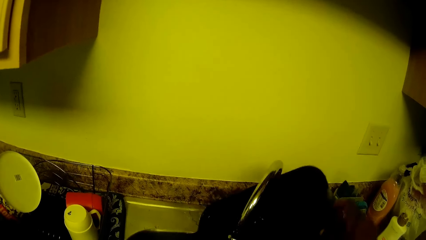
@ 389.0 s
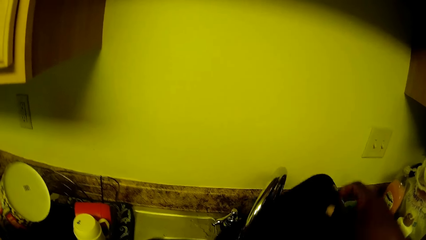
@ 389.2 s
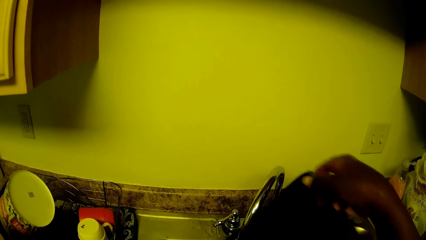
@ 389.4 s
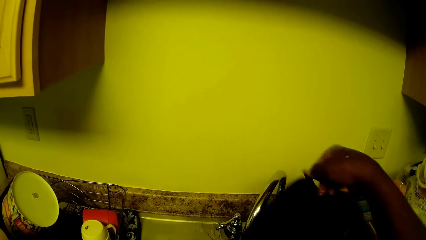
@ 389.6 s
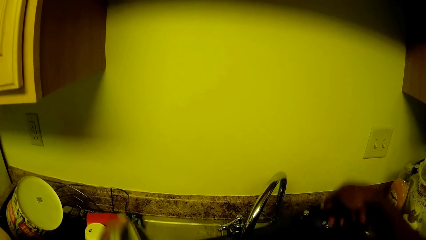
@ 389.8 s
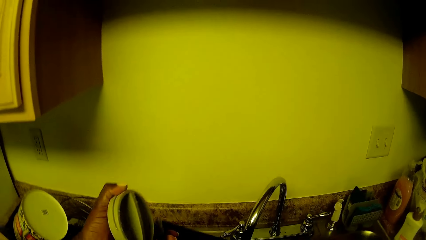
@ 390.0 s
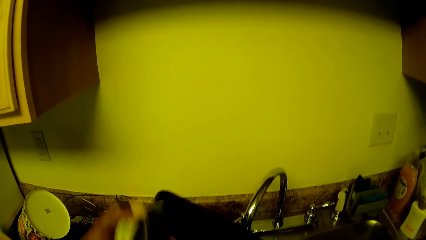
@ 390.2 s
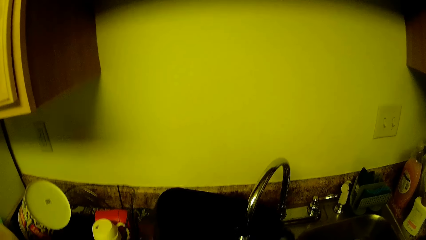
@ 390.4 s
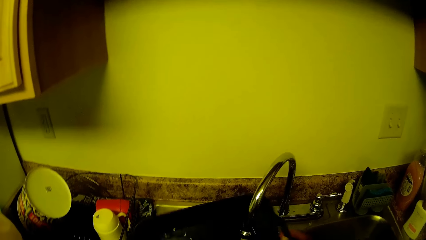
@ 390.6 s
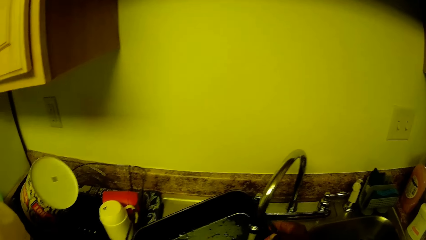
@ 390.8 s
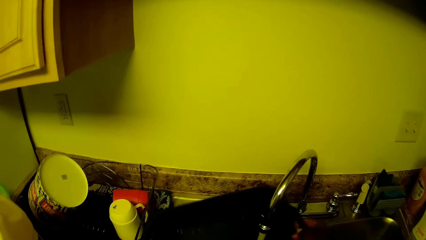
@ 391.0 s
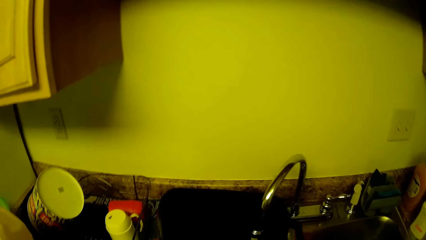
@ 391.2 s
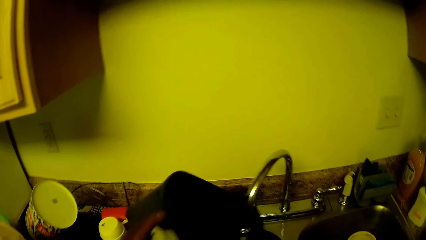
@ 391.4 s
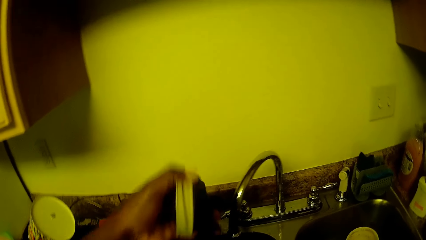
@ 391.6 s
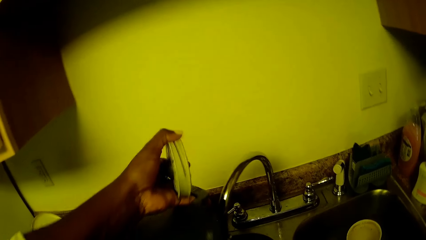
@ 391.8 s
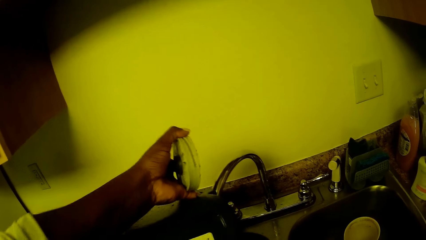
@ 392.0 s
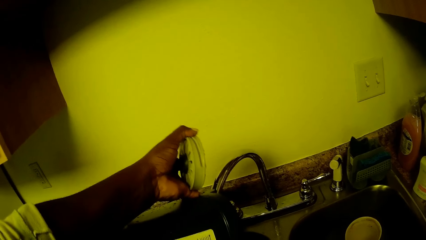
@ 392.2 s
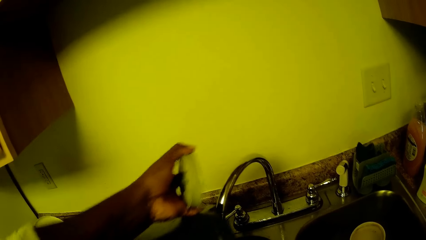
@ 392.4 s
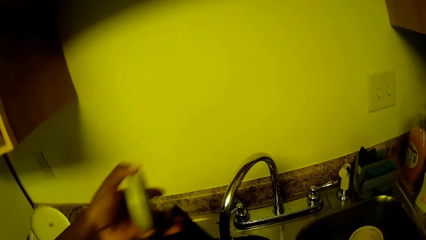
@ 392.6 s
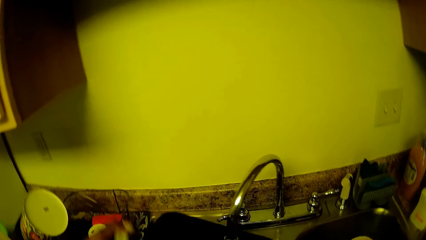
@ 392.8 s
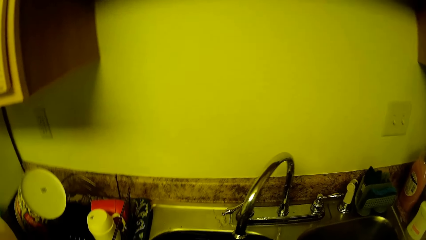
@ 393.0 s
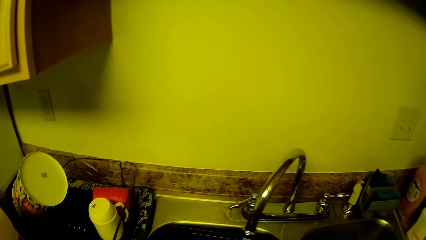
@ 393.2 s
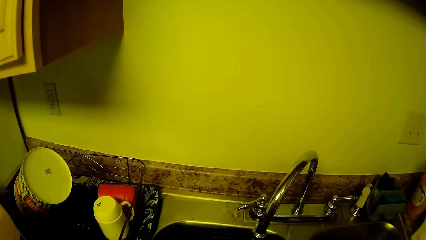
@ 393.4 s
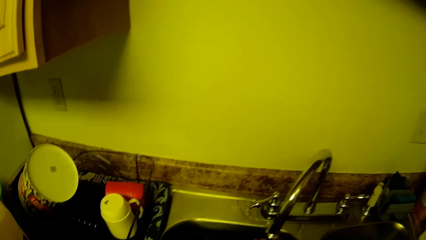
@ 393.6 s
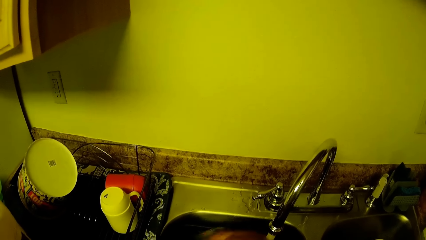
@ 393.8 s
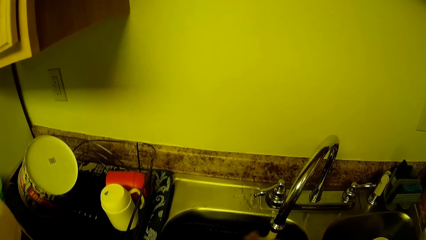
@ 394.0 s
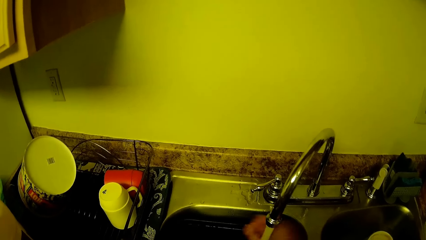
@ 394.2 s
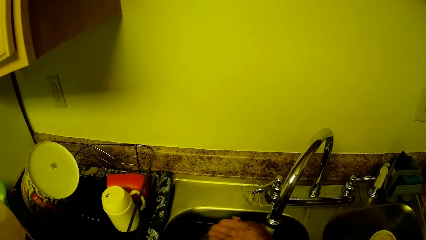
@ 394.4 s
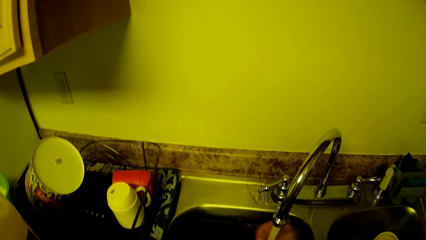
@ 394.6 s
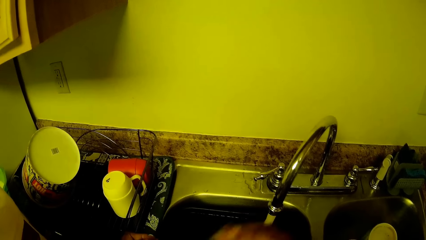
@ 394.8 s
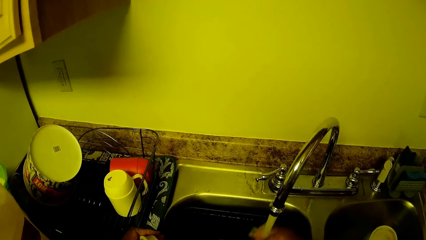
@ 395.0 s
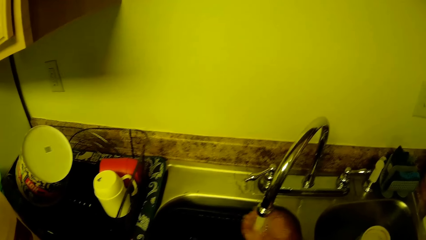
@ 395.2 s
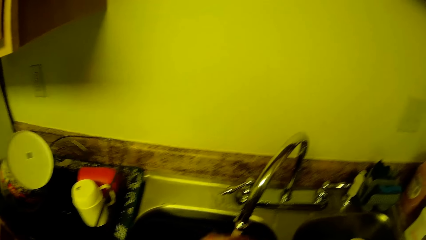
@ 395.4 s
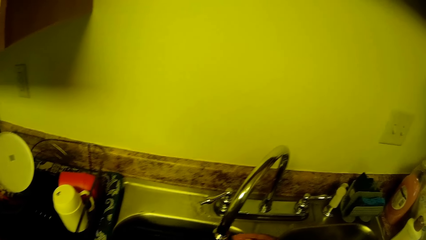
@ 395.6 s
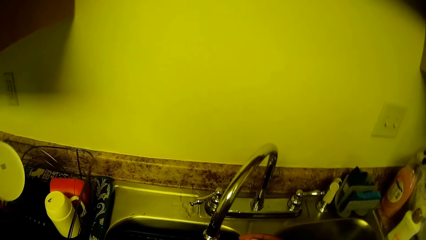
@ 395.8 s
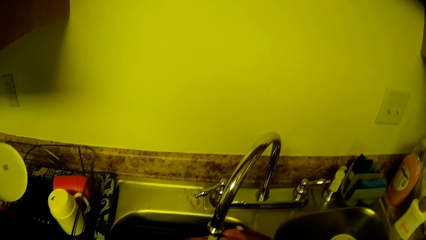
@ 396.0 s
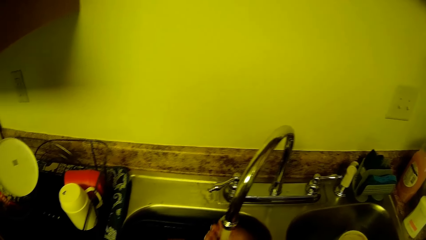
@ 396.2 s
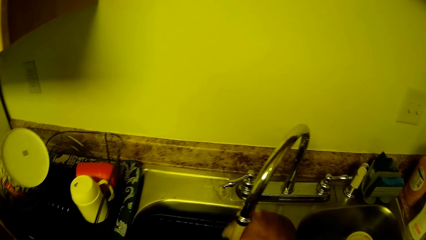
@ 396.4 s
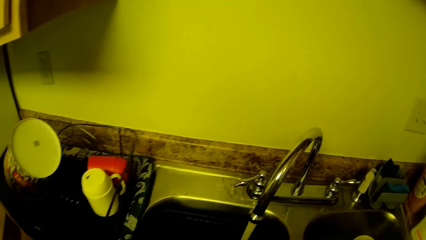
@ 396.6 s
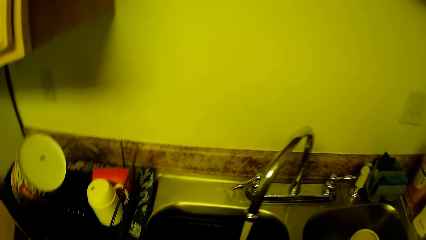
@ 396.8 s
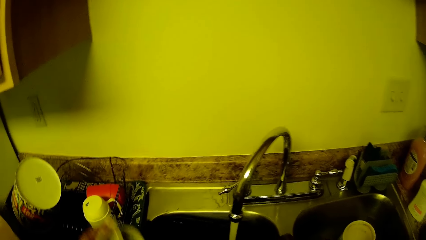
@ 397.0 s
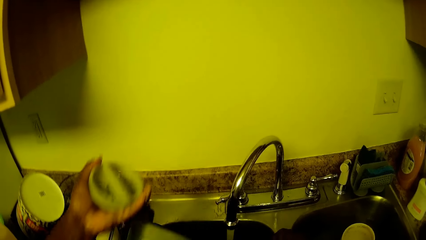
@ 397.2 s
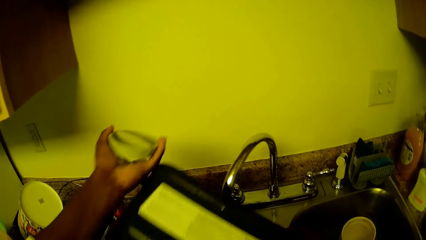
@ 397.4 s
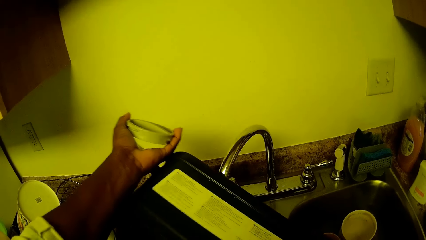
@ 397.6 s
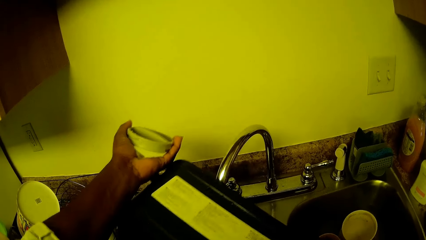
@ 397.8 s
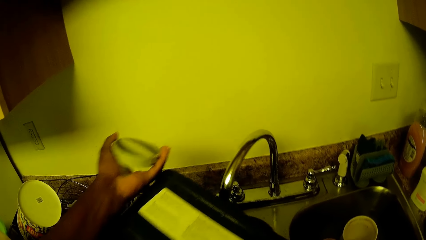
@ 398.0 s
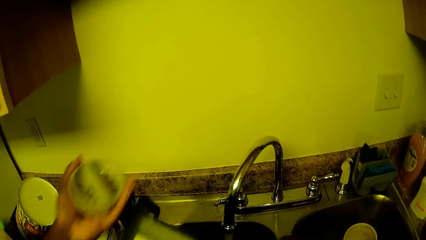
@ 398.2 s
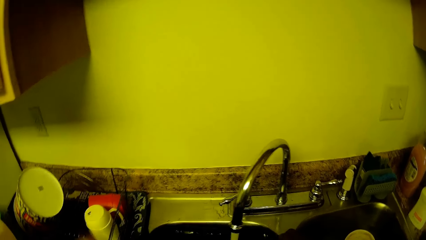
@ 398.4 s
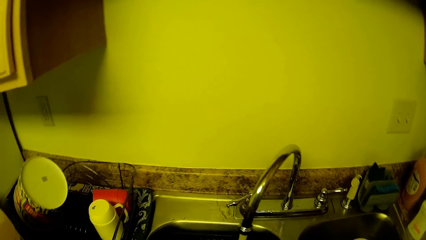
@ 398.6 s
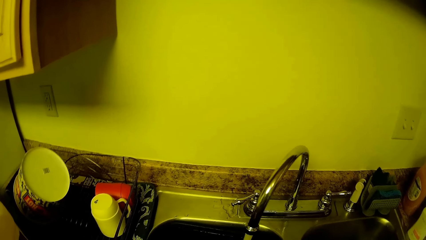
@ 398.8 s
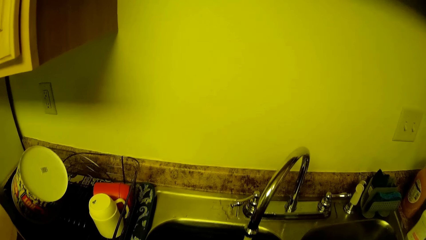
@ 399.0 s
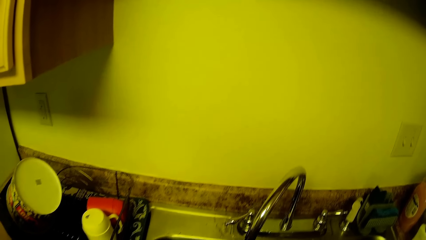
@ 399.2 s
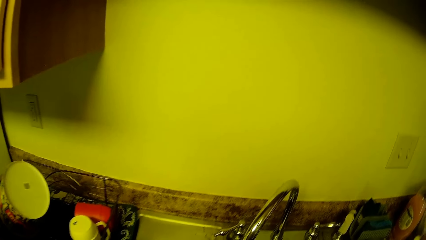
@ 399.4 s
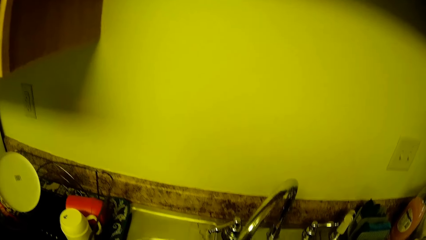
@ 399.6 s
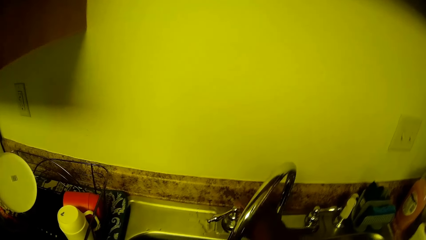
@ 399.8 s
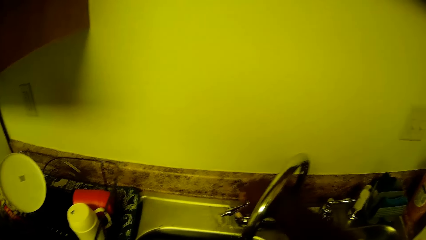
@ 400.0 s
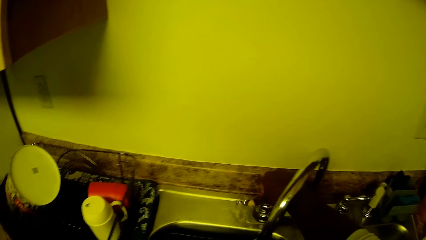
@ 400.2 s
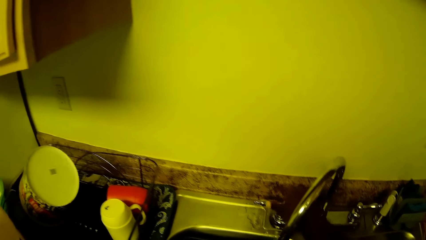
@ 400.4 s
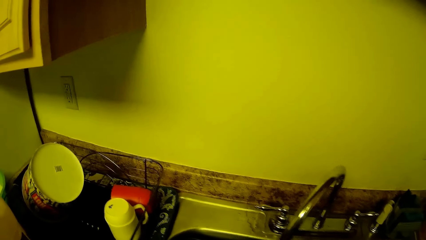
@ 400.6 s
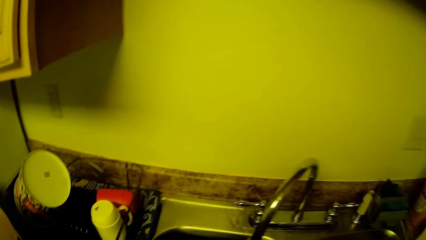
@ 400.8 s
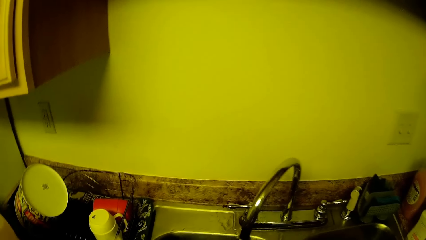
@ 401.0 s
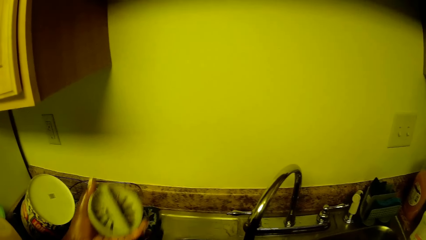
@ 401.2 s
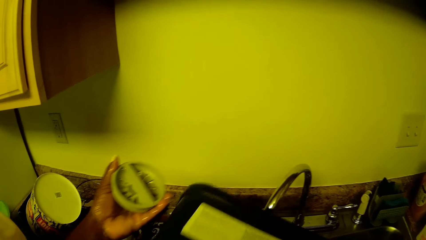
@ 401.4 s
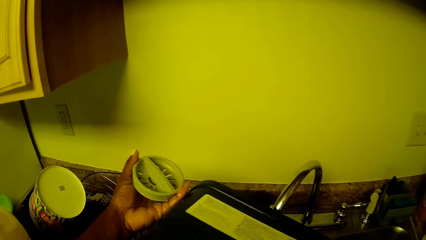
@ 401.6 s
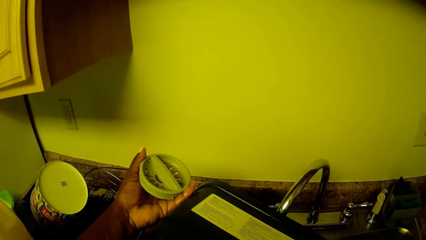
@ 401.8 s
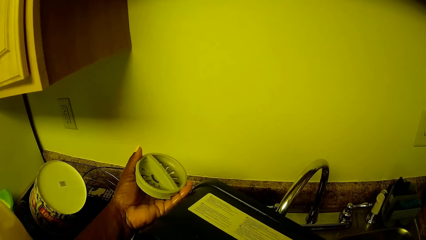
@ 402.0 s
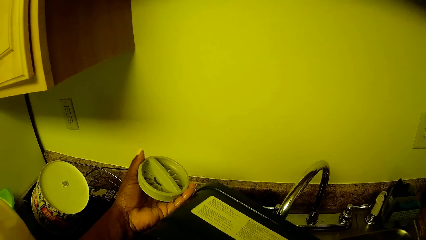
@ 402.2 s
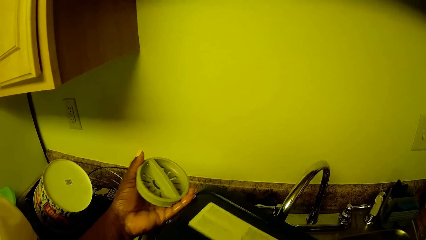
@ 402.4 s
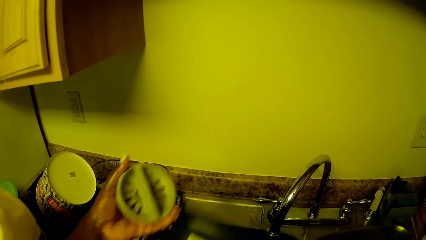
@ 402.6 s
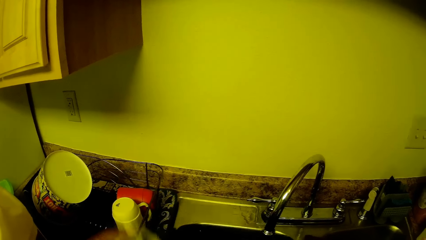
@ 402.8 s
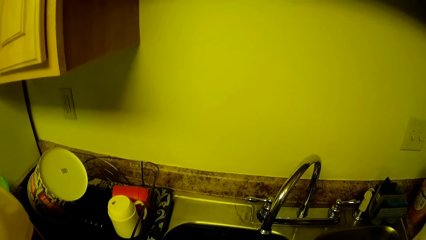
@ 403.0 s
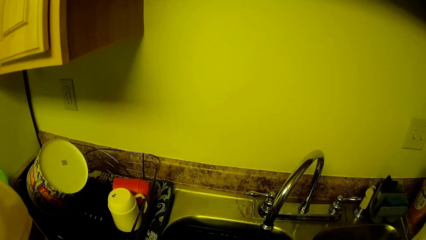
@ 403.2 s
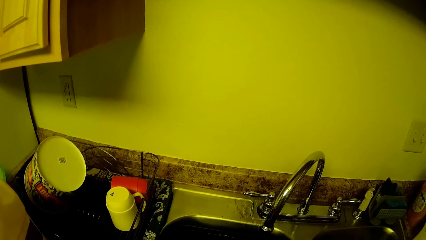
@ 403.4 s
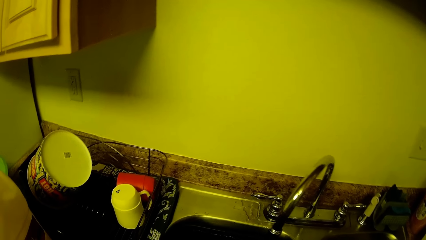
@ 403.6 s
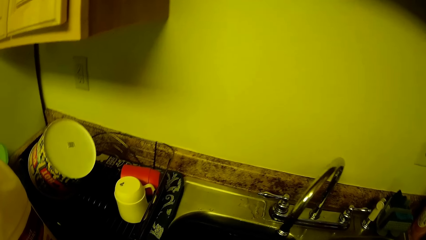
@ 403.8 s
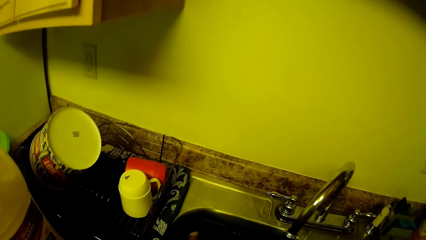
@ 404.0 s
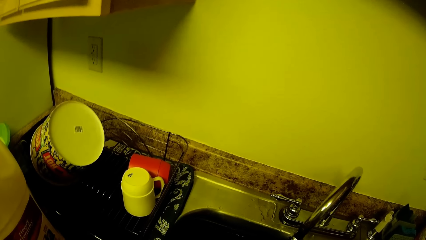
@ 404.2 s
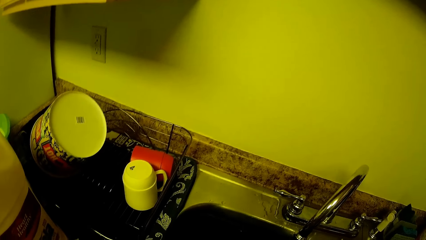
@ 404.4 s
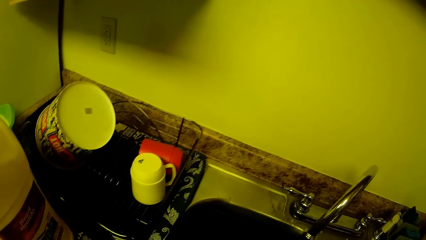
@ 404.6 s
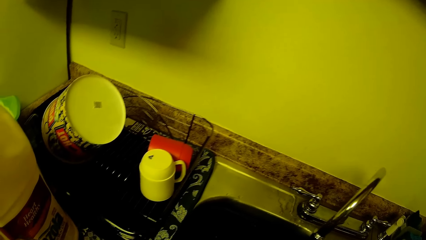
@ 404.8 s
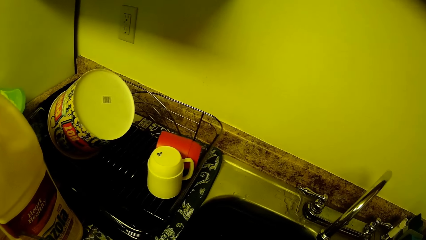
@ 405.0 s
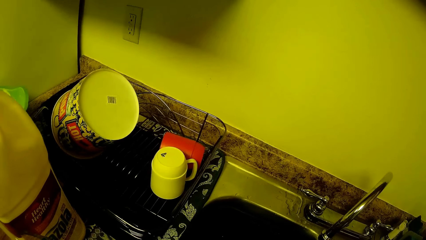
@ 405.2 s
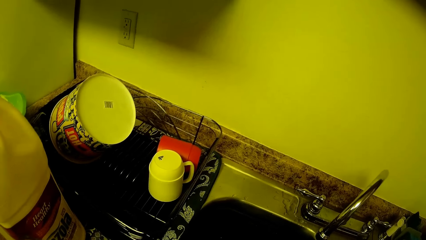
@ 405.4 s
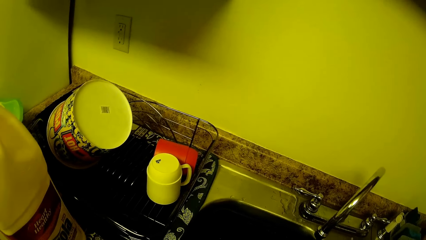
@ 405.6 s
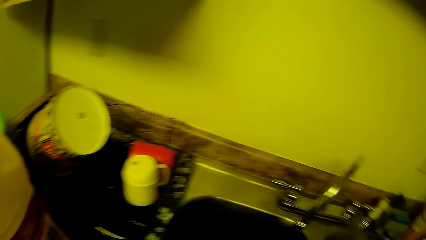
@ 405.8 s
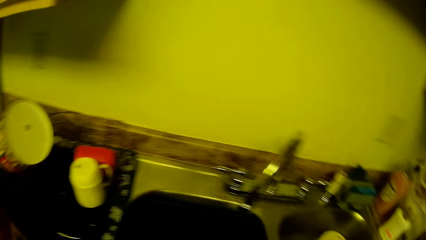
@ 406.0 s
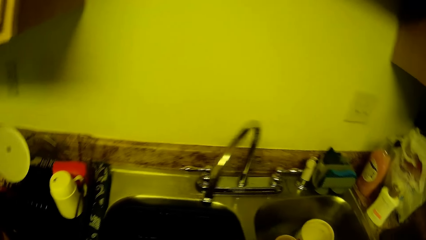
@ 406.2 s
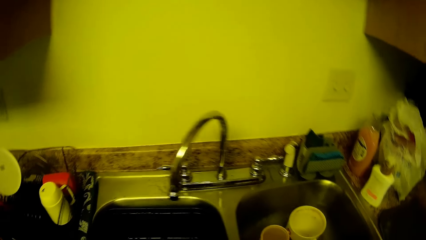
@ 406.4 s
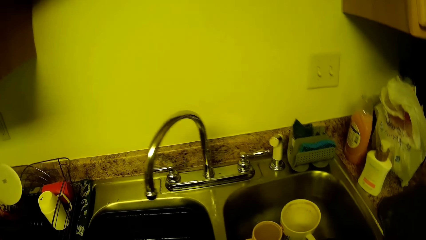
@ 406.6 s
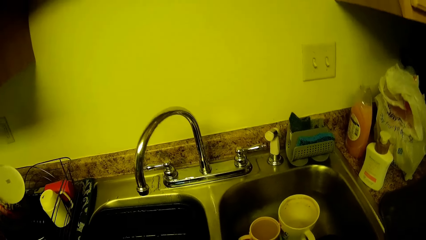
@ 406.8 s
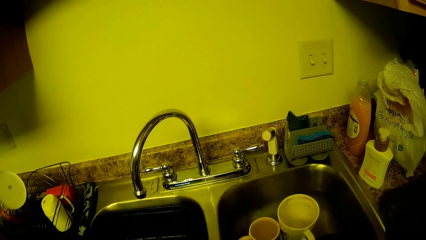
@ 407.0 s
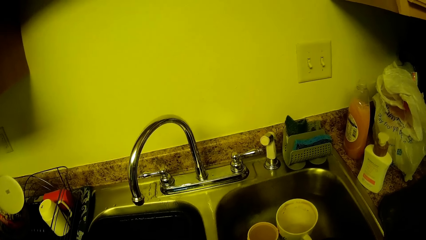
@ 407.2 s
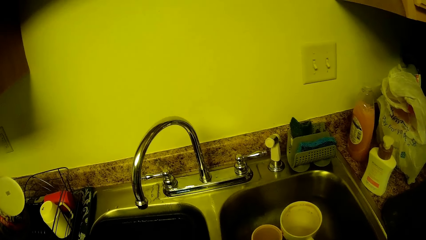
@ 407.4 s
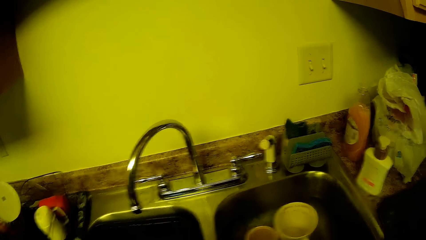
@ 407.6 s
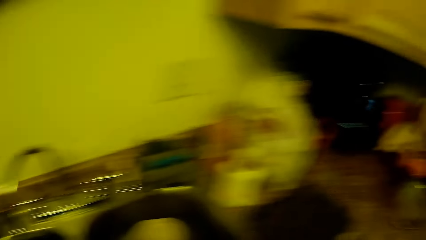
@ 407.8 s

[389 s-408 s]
The camera wearer holds the ceramic bowl with both her hands. She rinses the ceramic bowl with water from the sink. She turns the water in the ceramic bowl into the sink. She turns off the tap with her right hand. She turns the water in the ceramic bowl into the sink. She places the ceramic bowl in the sink. She walks.
